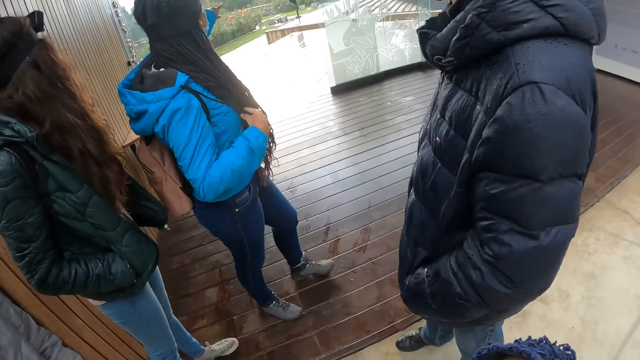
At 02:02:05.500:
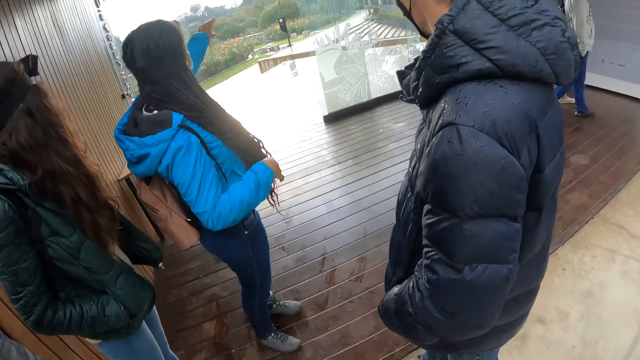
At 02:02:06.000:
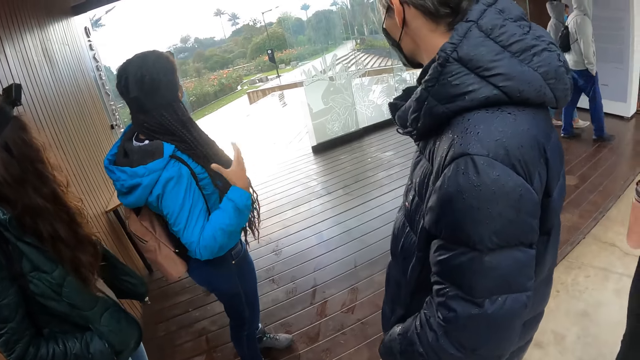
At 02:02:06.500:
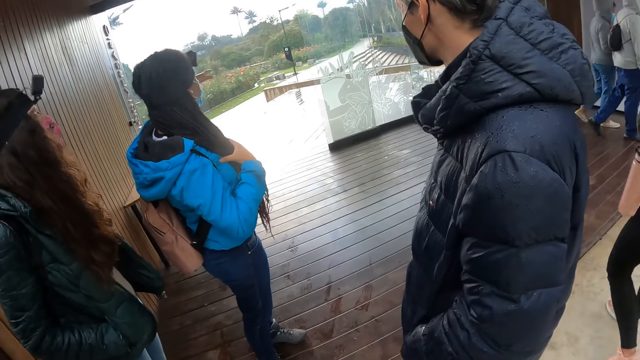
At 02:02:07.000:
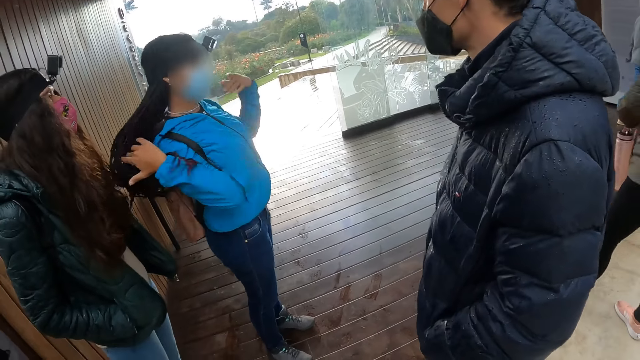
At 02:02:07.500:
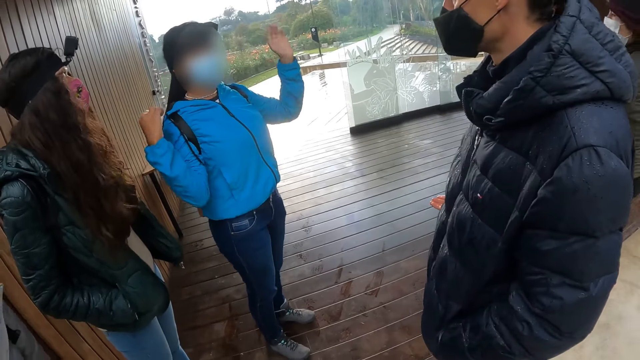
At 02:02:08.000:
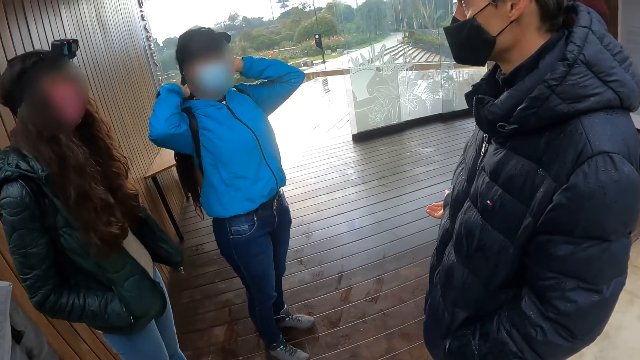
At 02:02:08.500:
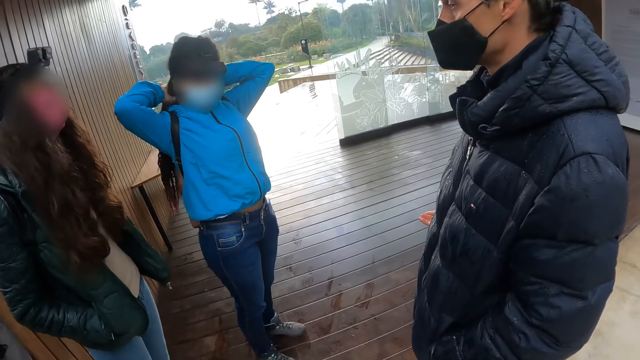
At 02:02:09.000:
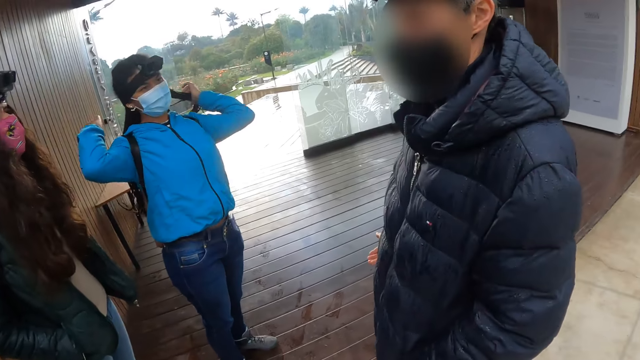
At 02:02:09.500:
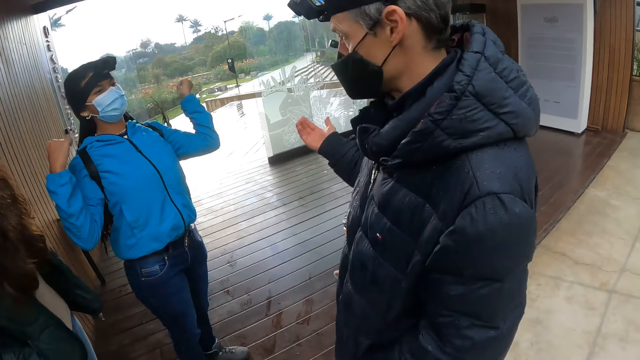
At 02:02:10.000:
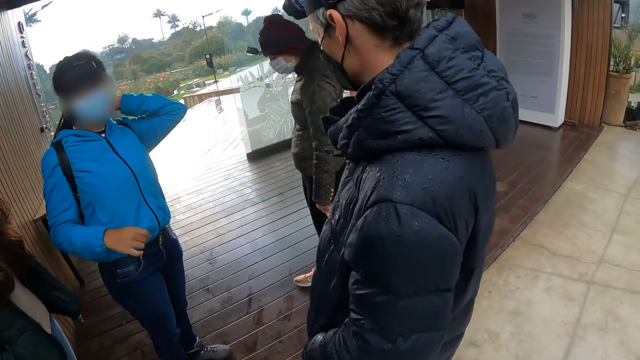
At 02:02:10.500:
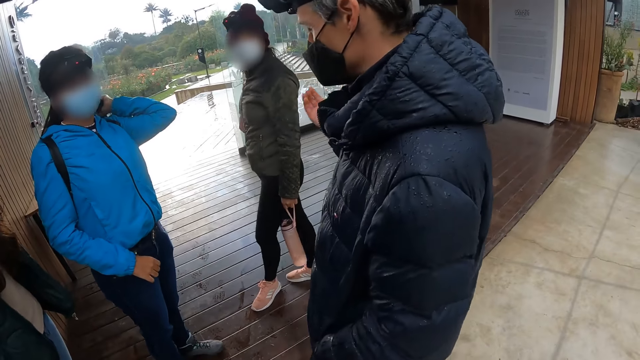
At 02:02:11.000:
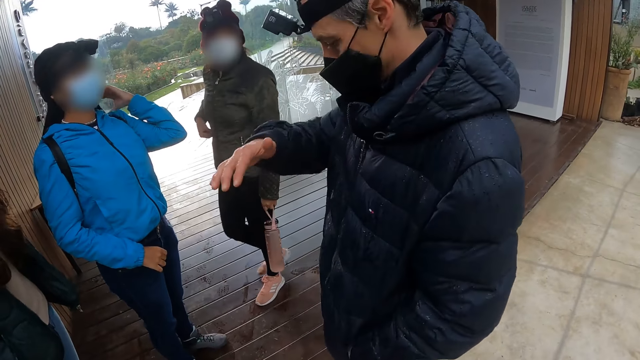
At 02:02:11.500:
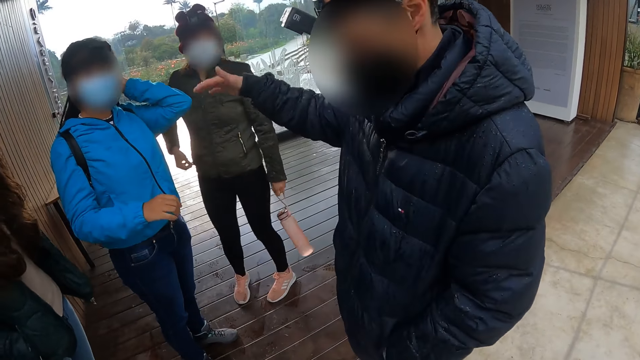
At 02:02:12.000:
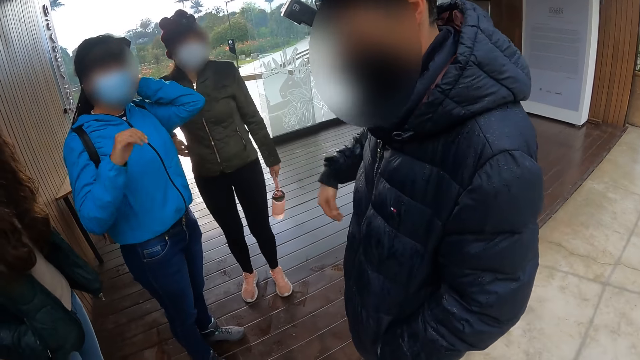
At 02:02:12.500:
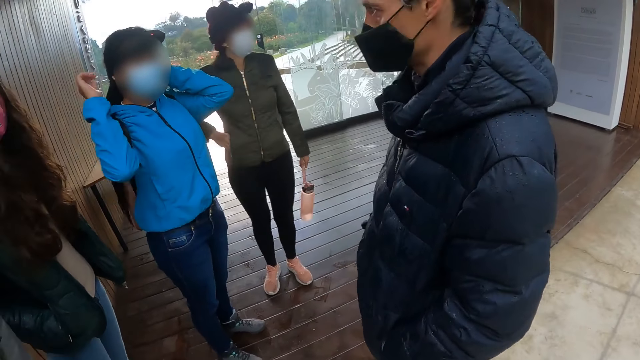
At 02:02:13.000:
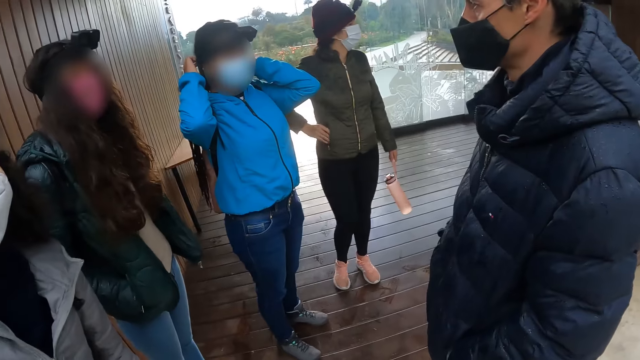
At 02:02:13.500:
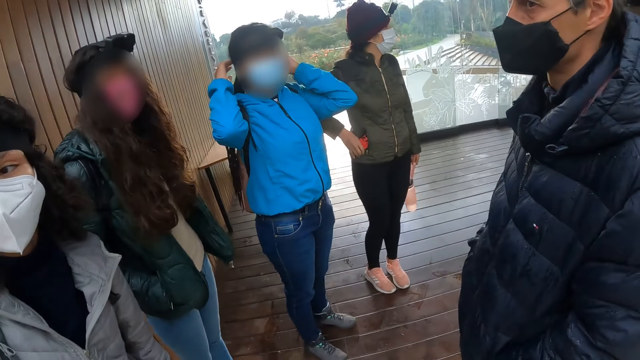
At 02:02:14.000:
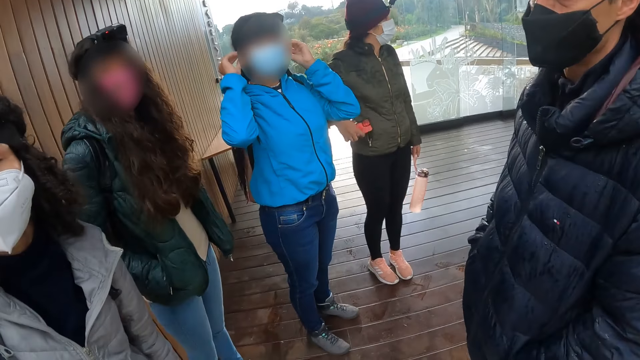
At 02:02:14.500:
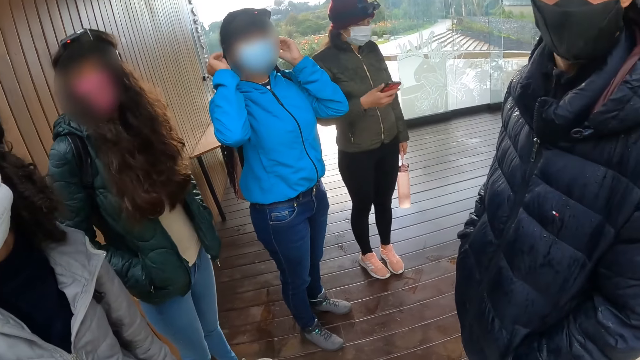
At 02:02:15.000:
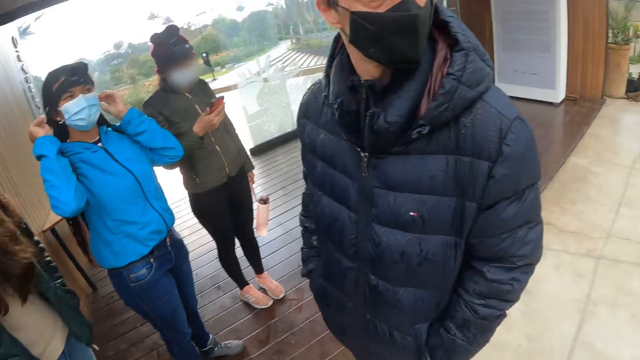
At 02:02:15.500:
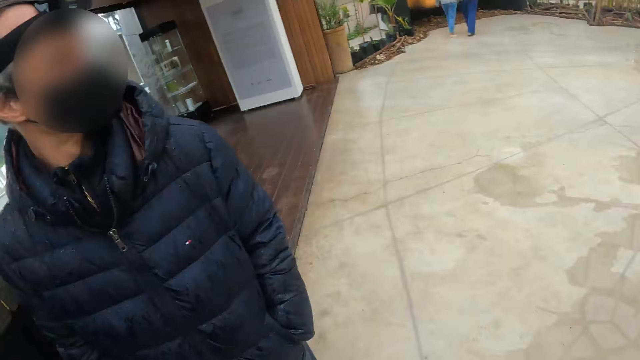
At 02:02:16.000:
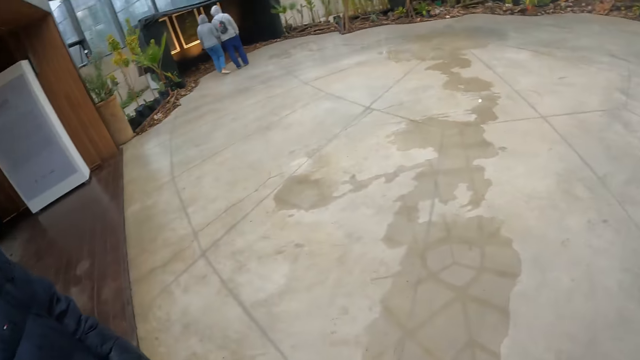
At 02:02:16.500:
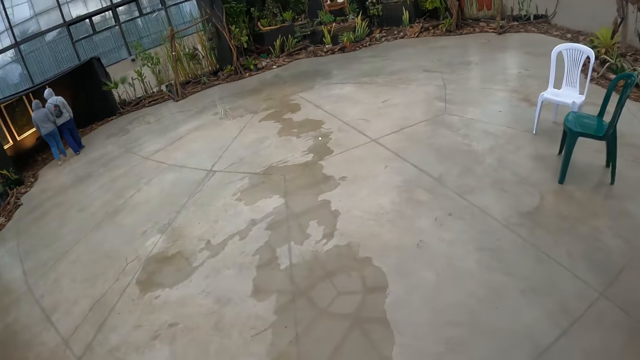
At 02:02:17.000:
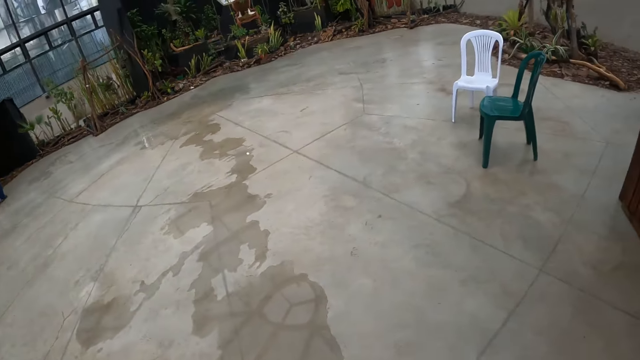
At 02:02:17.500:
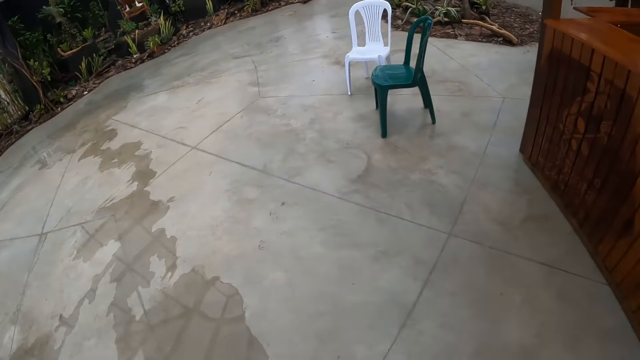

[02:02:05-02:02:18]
A woman moves a hand. Another woman adjusts her hair with her right hand. The second woman adjusts her hair with both hands. The second woman adjusts her hair with her left hand. A third woman unzips a pocket on her jacket with her right hand. The third woman brings out a phone from the pocket of the jacket with her right hand. The second woman adjusts her hair with both hands. The camera wearer looks around the room.

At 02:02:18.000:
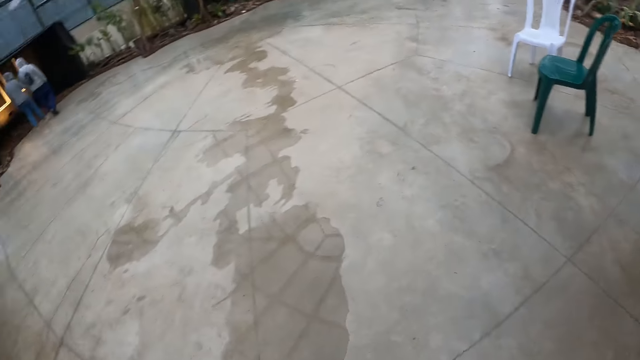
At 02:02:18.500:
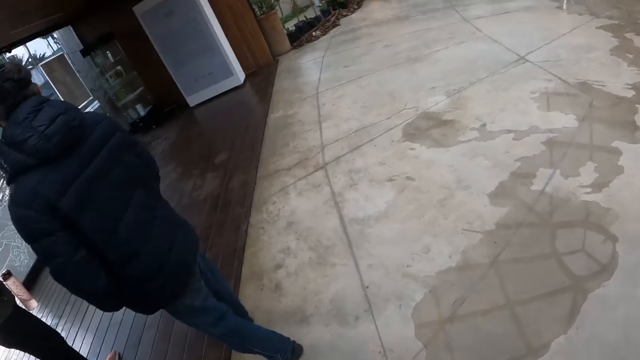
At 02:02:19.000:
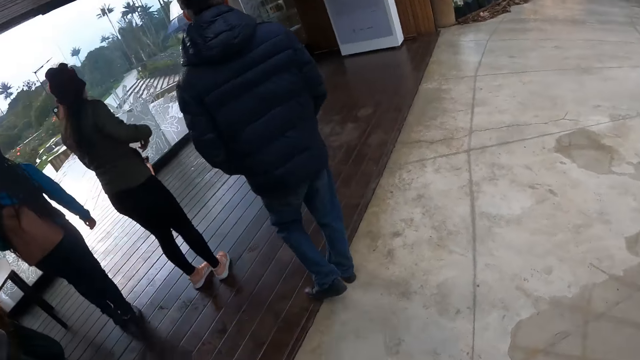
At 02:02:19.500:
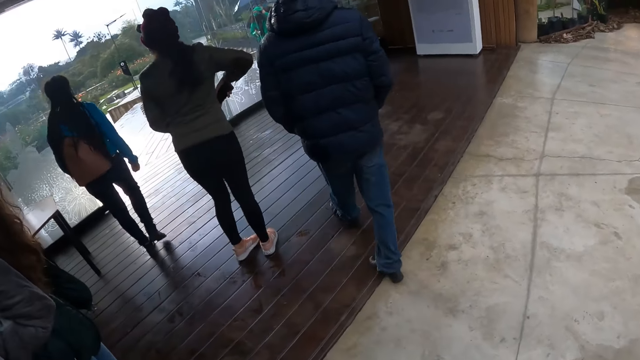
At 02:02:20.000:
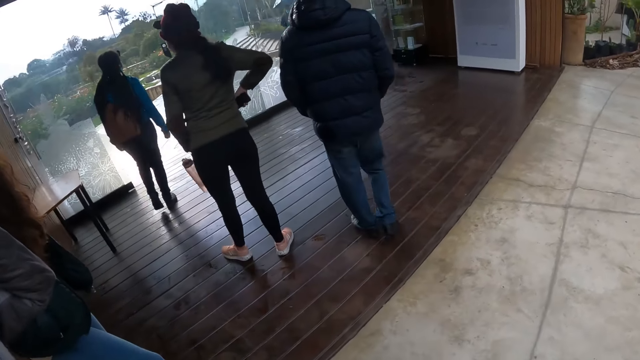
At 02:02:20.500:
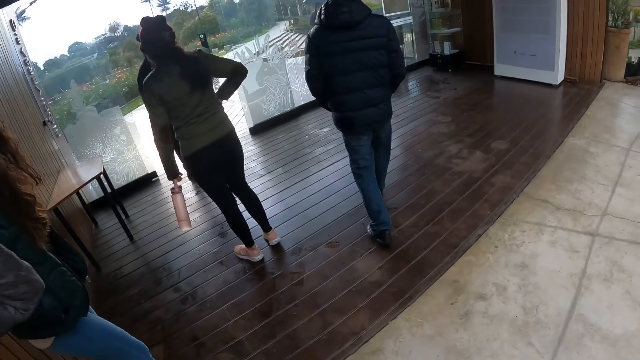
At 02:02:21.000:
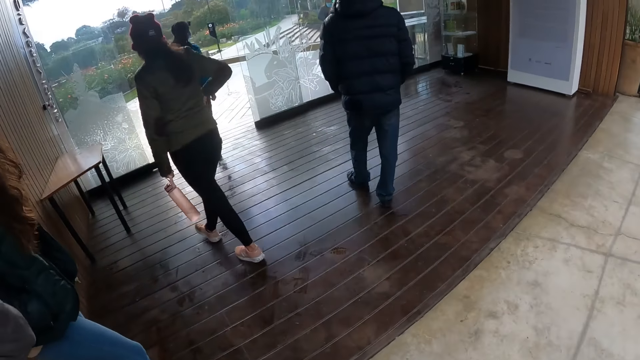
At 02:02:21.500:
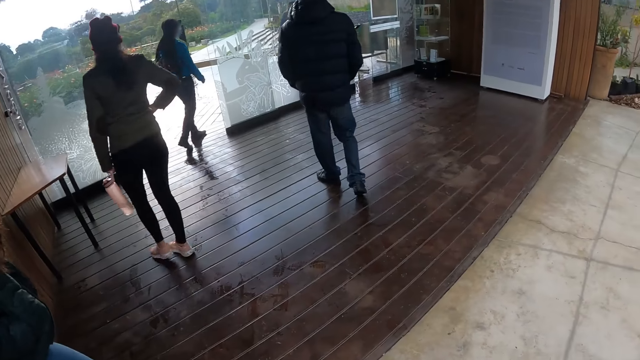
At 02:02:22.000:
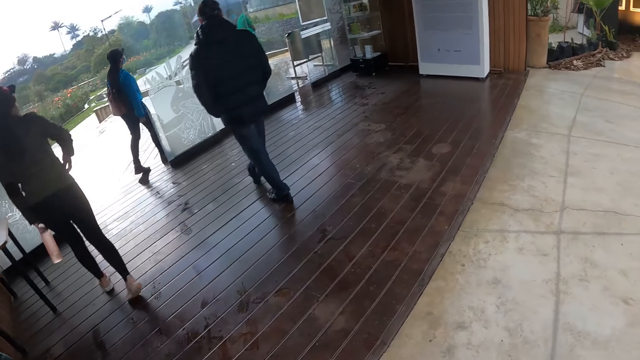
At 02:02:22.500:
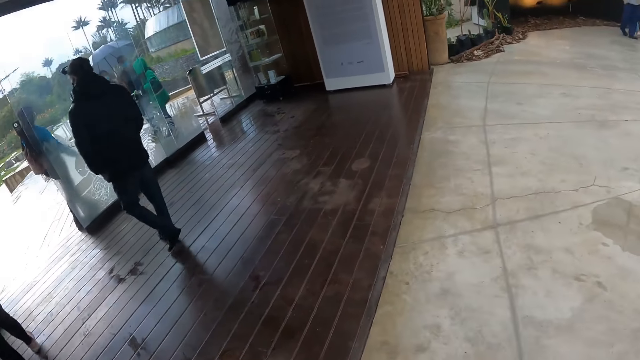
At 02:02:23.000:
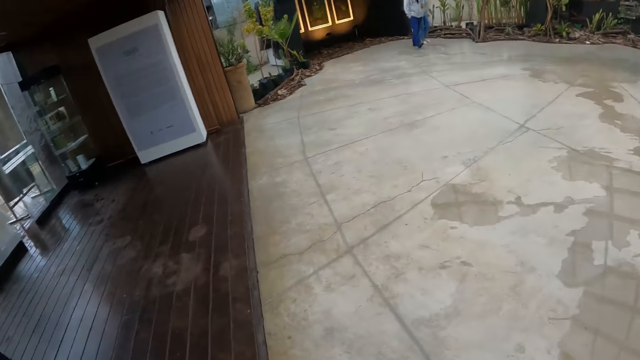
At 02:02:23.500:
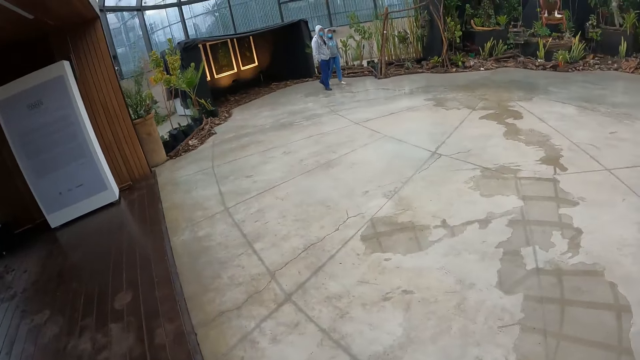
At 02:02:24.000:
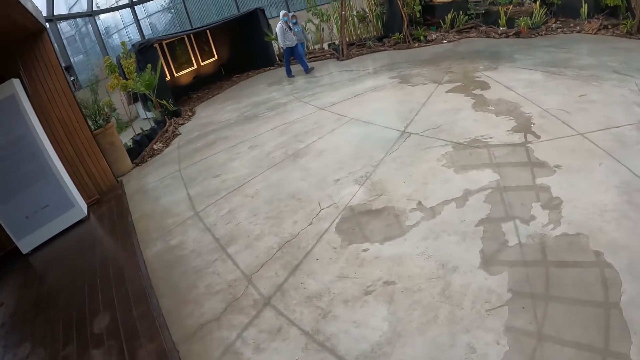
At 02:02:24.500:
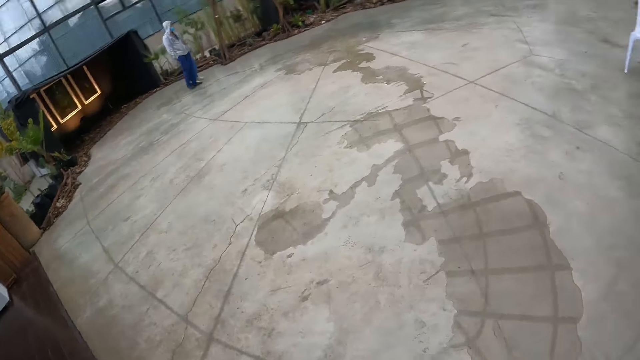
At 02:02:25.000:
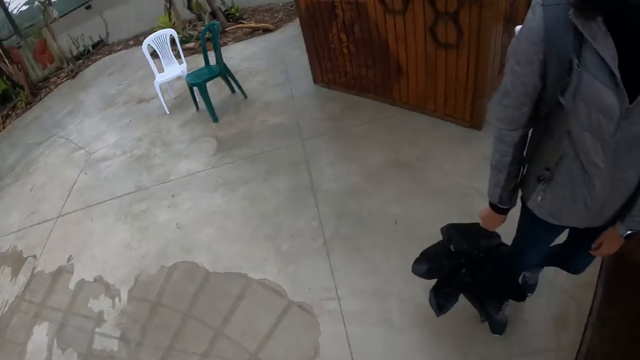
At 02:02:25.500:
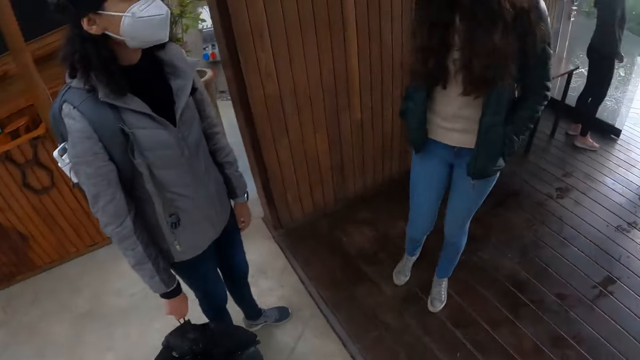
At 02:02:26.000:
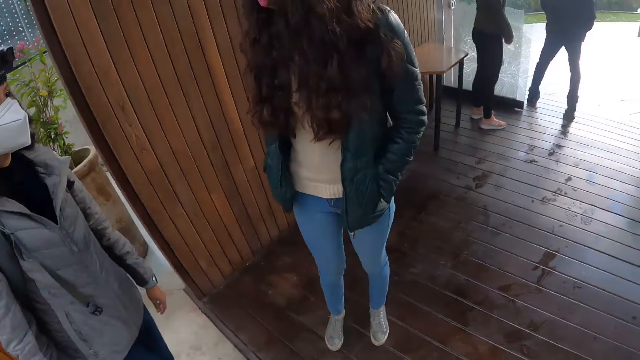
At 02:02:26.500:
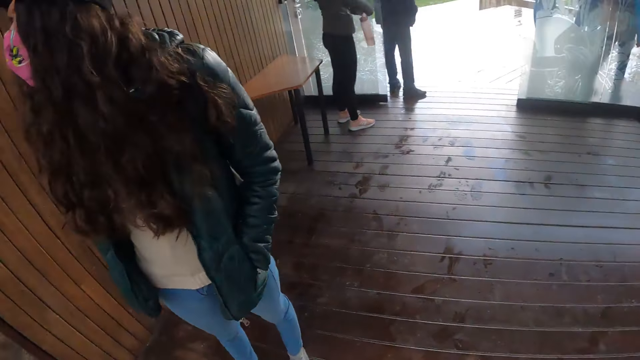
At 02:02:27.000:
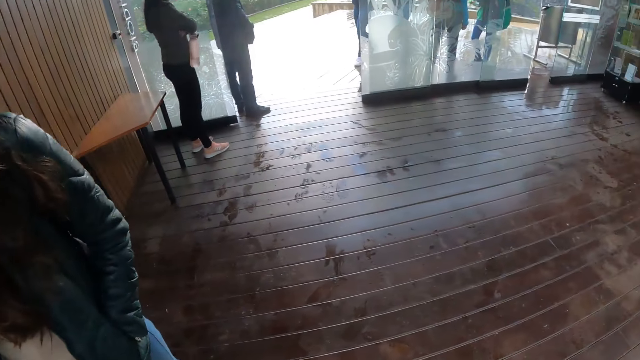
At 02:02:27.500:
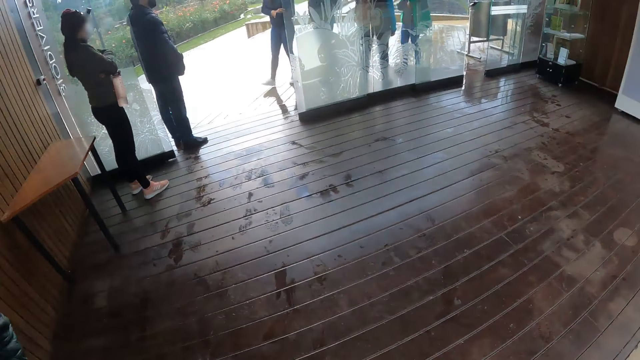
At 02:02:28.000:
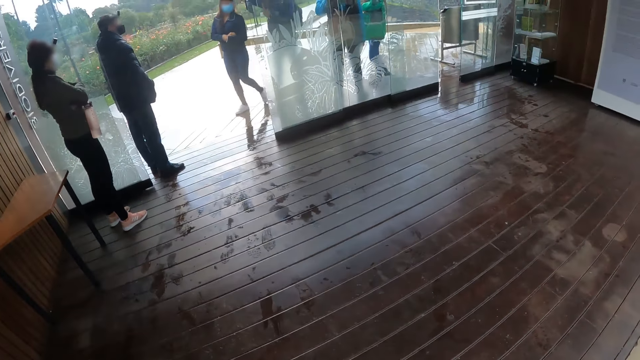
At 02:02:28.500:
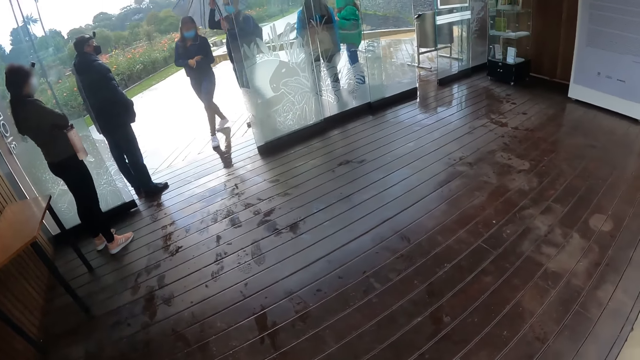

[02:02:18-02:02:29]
A man walks towards the entrance of the garden. The camera wearer moves in the room. A woman walks towards the entrance of the garden. Another woman leaves the garden. The camera wearer walks in the hall.
